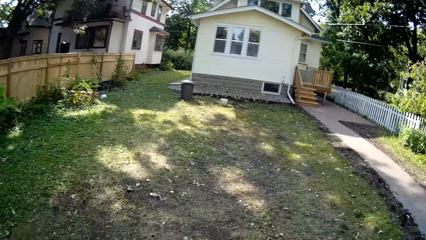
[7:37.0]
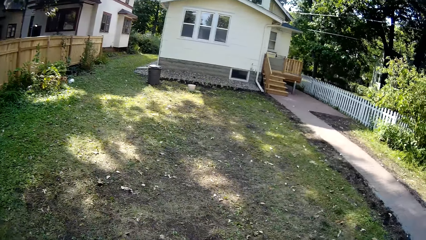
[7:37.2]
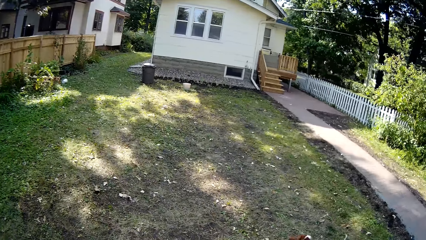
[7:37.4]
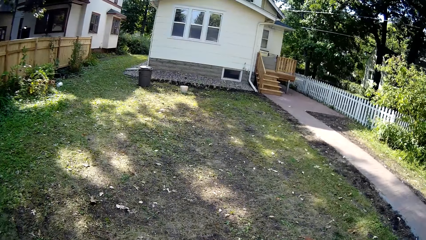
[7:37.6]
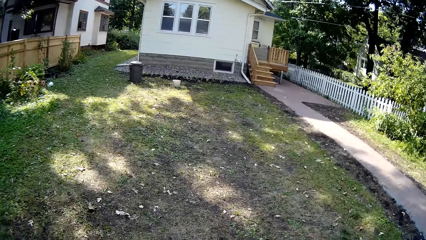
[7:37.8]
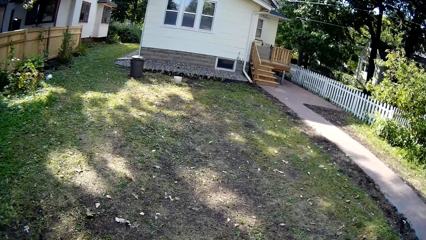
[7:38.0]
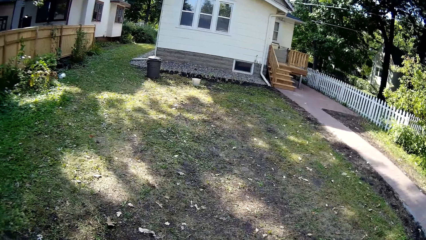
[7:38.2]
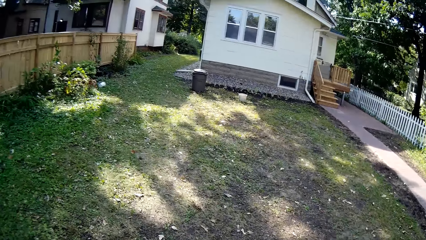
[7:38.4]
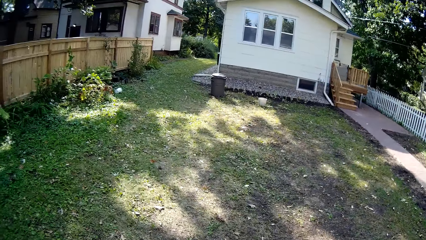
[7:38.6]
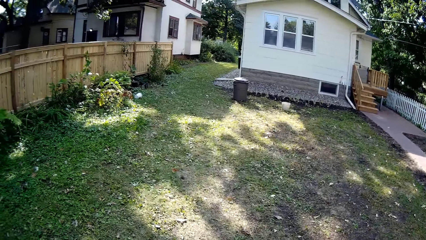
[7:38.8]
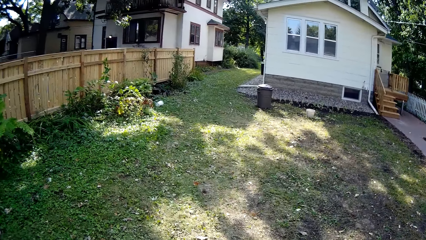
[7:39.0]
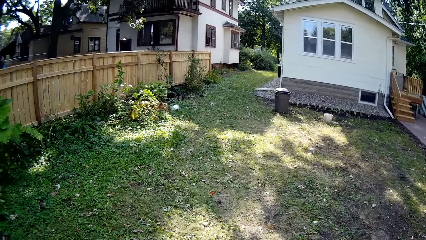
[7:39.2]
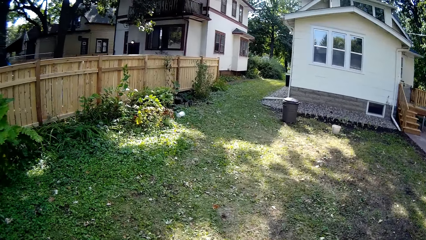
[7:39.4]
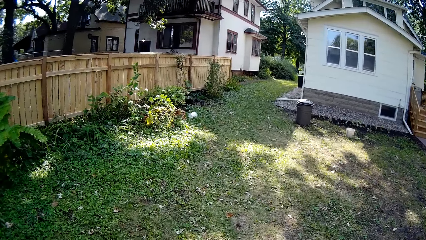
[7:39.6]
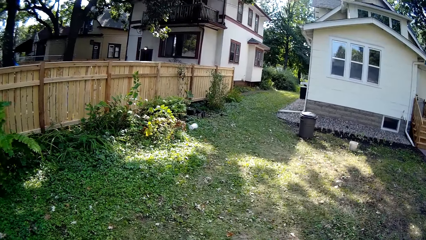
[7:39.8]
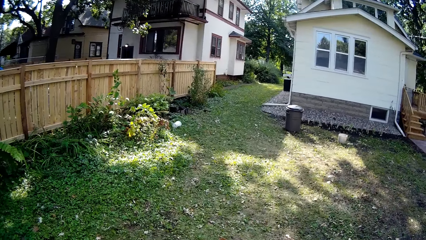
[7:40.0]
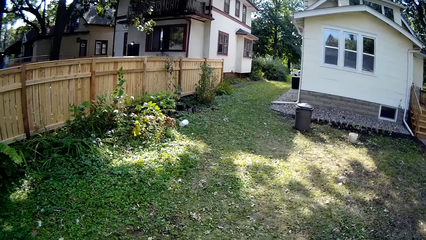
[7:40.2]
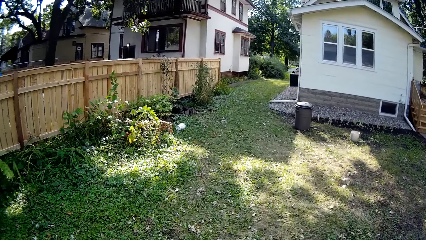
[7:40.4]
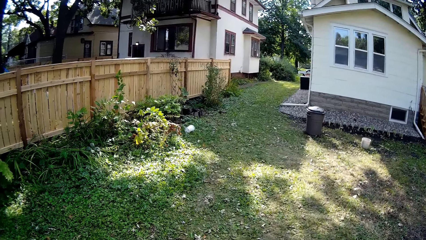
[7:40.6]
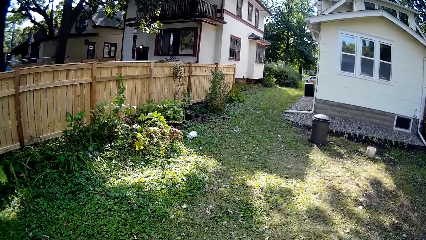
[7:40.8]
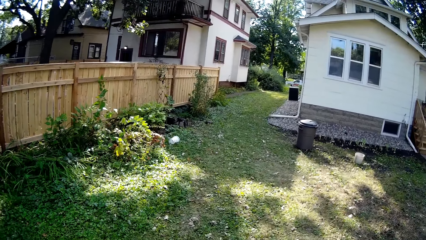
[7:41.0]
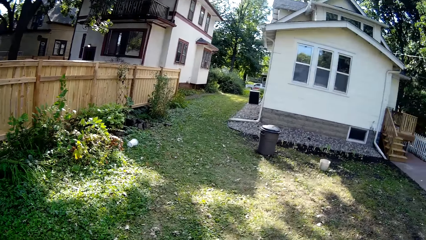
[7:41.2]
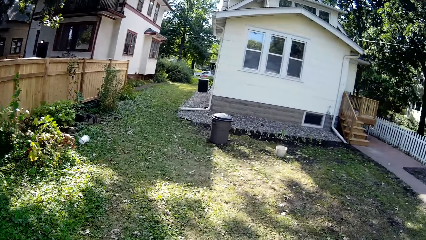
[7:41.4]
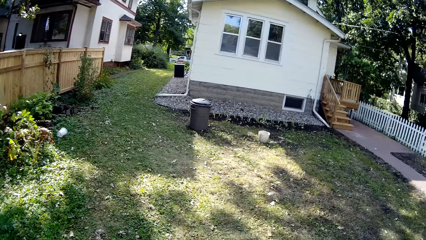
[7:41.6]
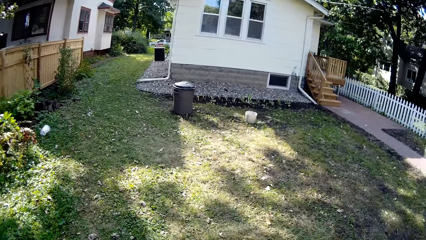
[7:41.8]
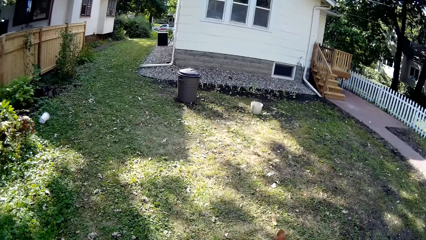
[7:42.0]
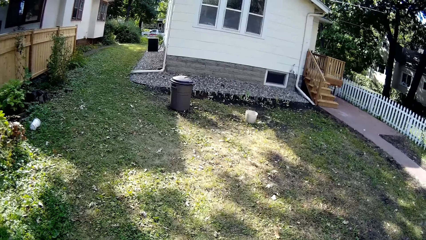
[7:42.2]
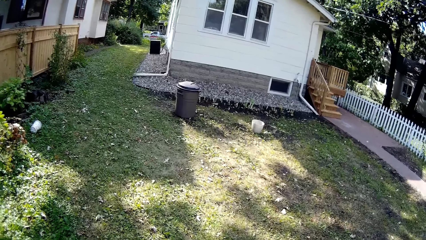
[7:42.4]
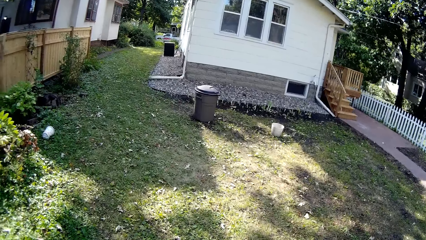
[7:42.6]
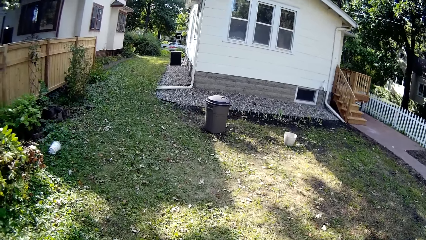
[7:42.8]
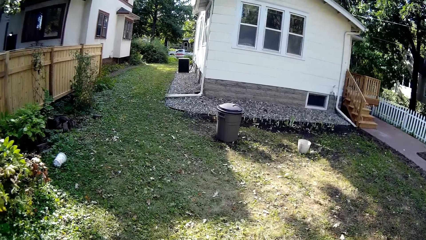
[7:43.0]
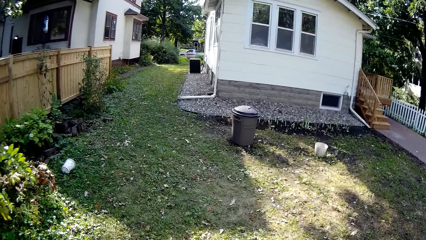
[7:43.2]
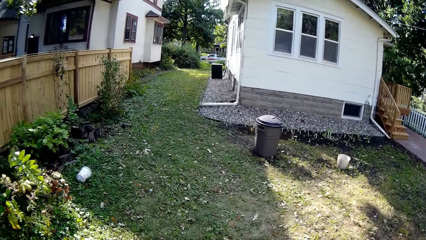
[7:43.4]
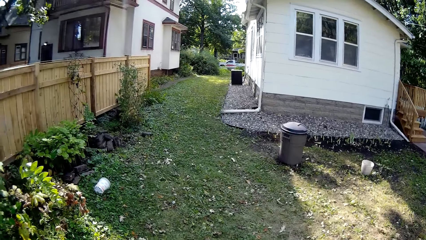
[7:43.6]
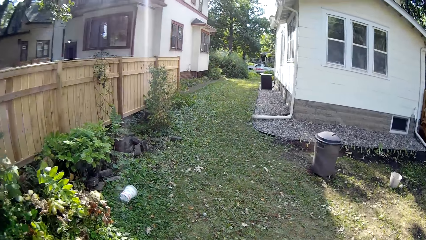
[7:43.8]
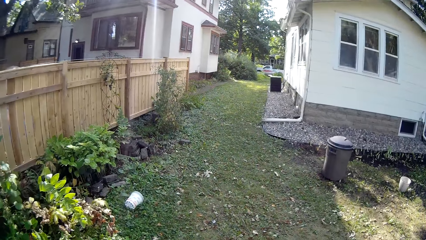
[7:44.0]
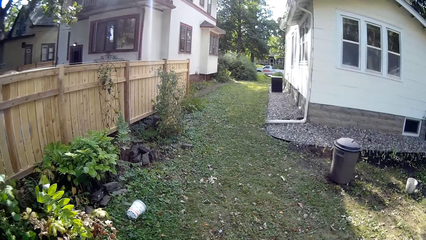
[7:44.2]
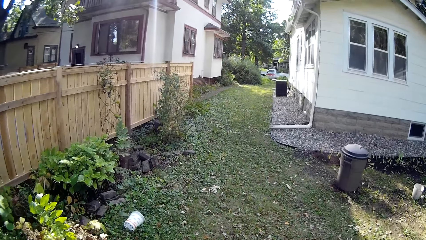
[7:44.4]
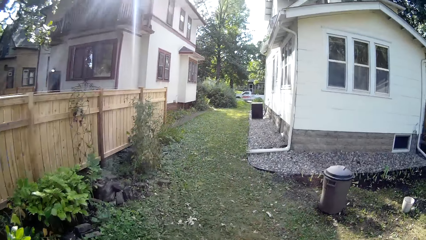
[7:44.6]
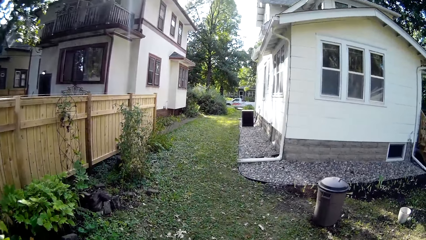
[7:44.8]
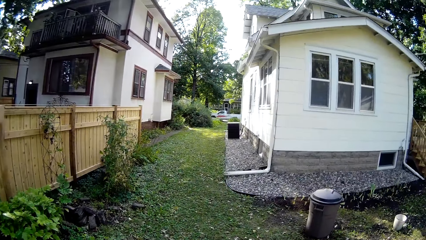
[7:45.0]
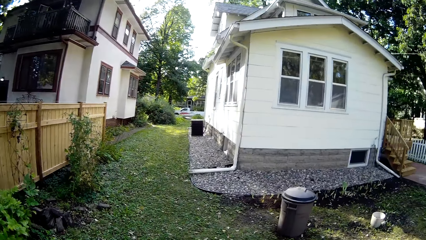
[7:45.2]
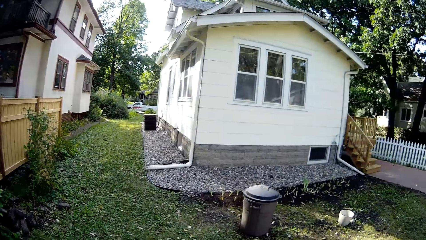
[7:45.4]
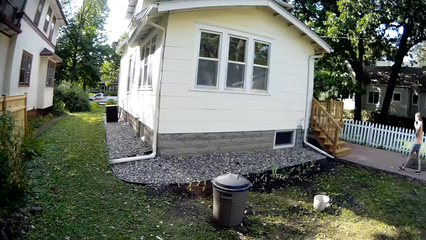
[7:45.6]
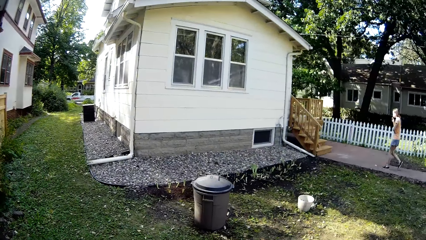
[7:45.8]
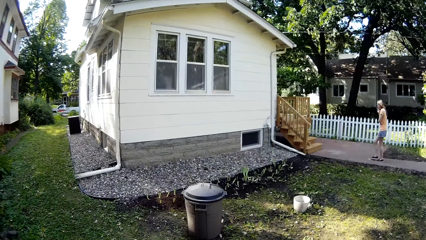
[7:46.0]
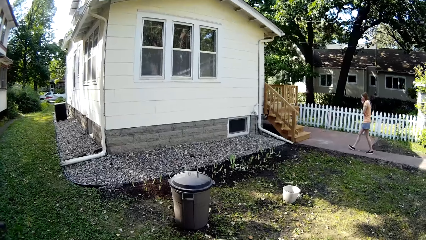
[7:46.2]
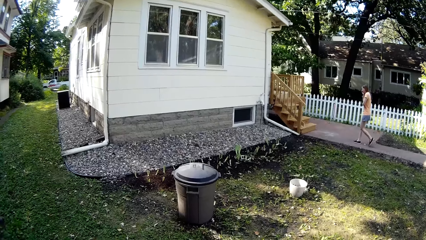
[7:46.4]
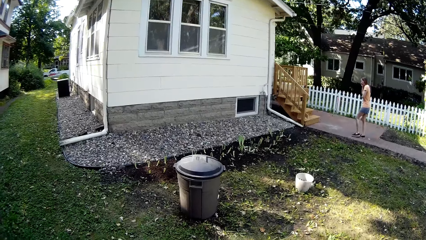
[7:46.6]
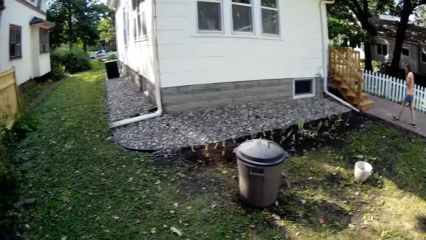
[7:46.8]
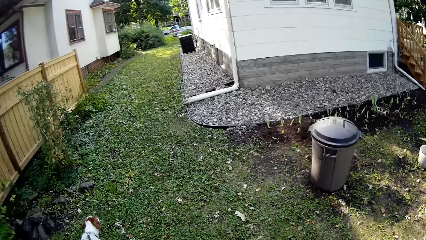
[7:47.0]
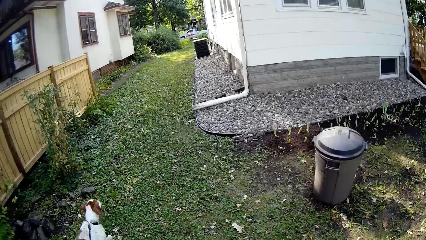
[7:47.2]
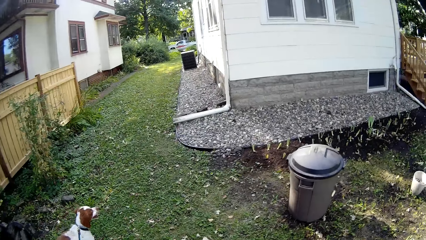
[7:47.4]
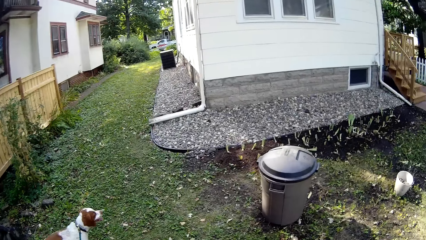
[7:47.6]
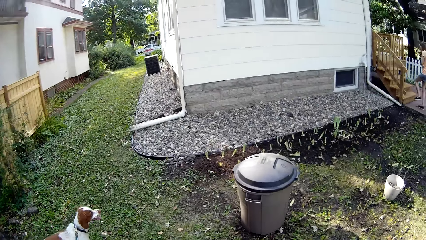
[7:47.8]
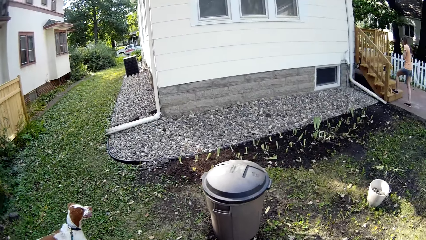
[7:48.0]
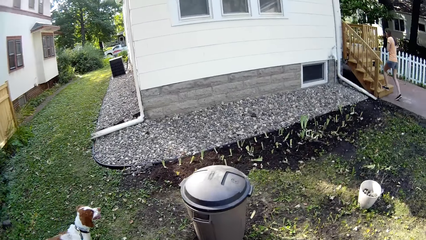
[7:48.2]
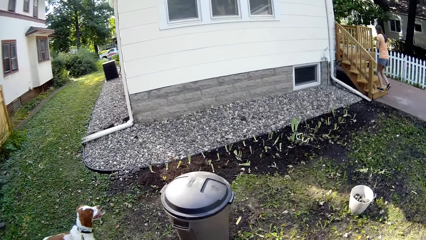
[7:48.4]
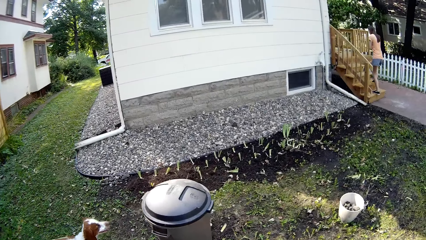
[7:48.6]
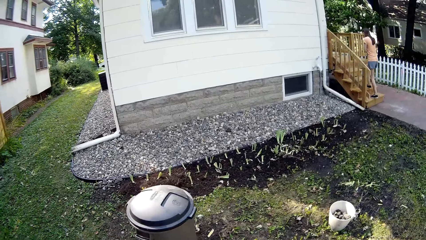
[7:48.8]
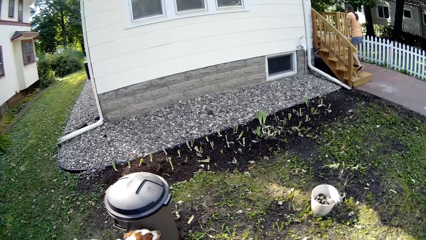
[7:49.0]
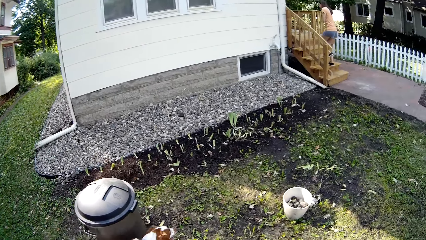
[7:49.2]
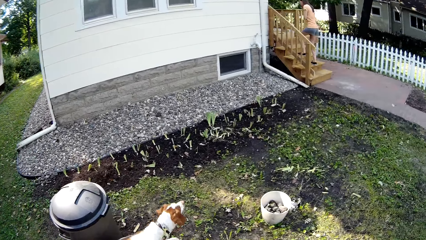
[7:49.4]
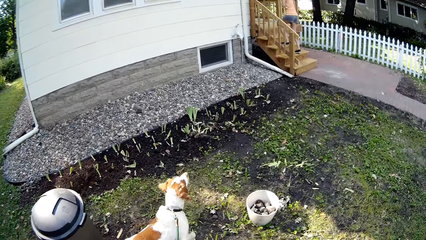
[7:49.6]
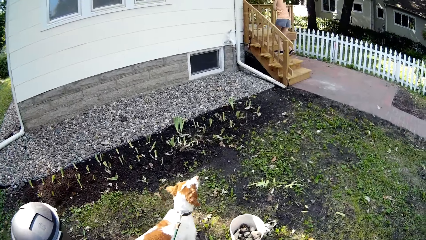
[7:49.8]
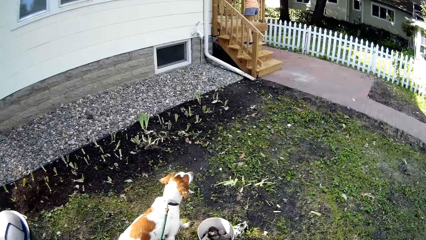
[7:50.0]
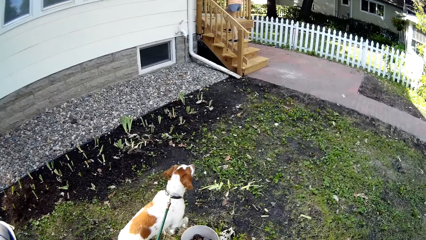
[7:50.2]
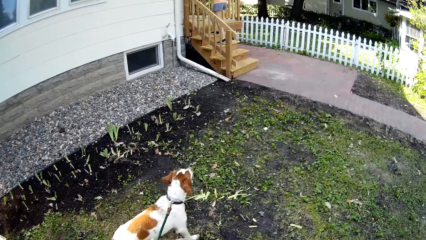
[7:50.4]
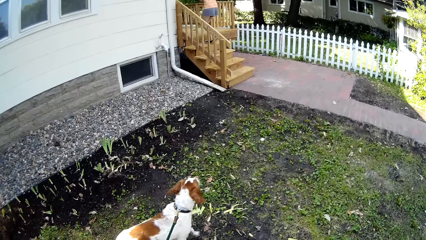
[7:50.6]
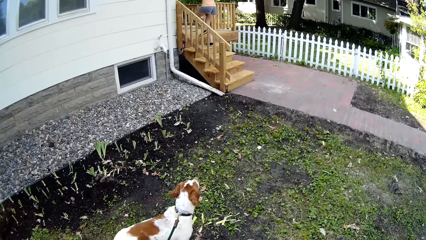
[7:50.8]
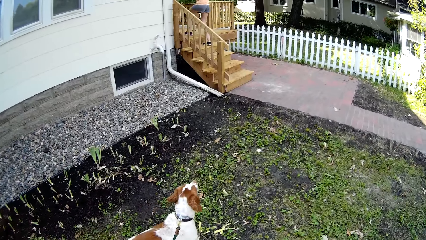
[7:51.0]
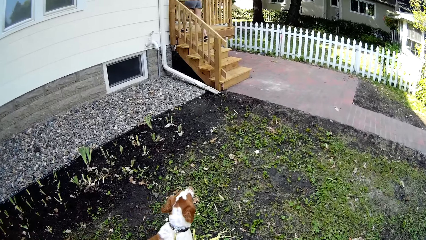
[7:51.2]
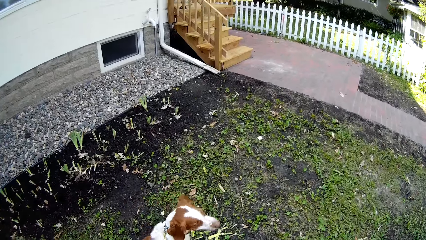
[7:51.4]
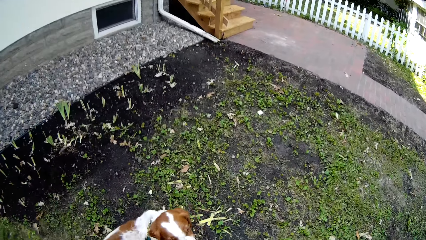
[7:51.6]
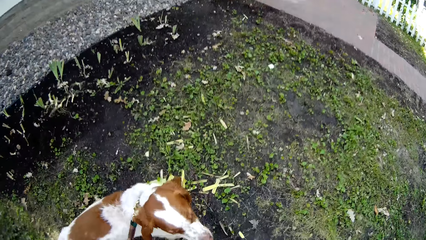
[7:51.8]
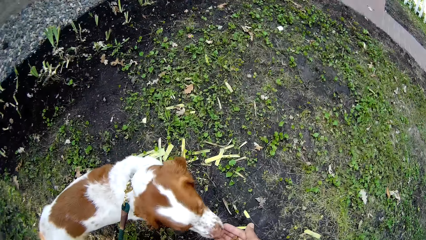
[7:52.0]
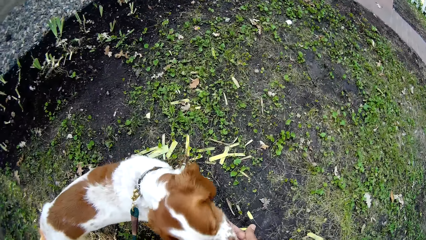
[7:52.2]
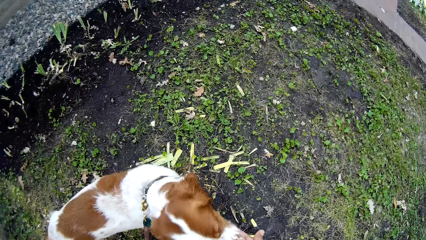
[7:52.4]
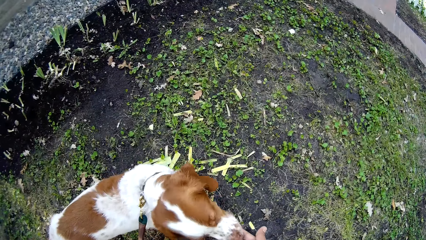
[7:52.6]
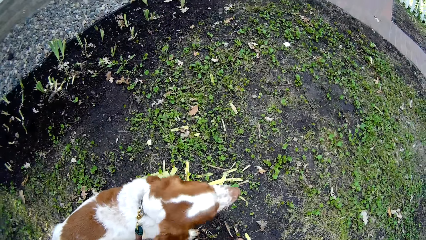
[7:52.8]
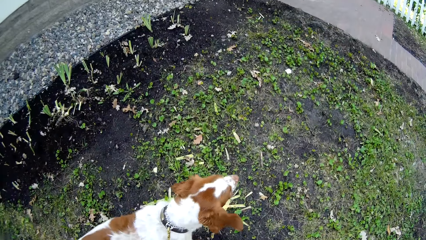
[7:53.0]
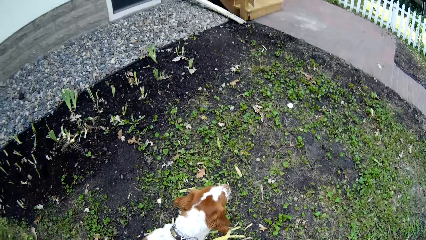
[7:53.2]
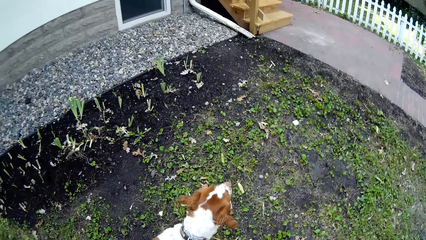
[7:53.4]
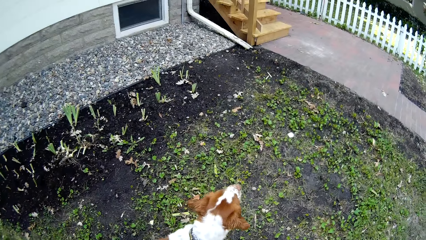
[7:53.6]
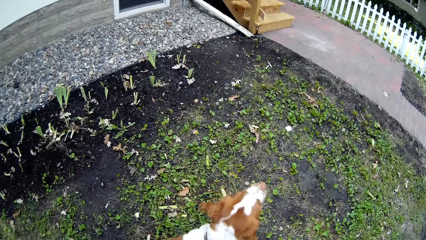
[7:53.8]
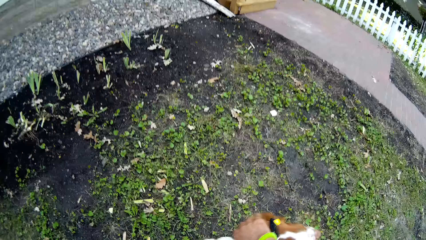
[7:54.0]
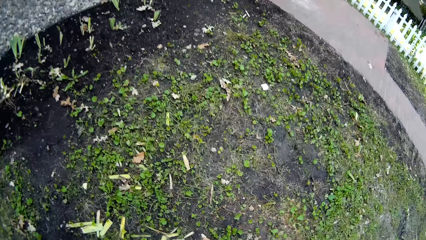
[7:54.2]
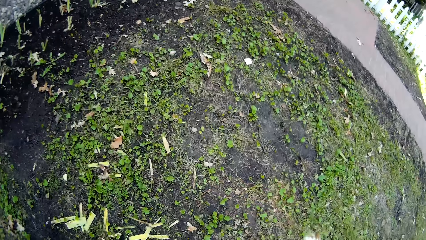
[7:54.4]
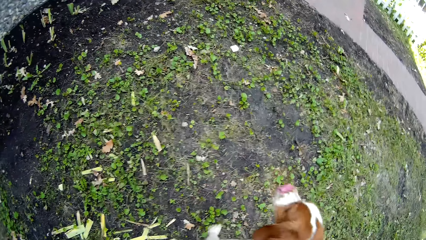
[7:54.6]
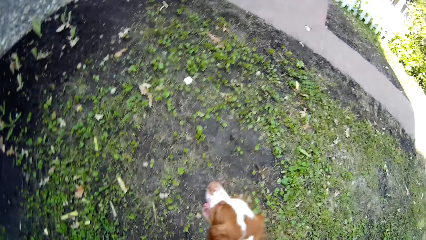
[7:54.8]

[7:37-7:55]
A woman walks around and walks upstairs. The camera wearer gives the dog something. They look around.
